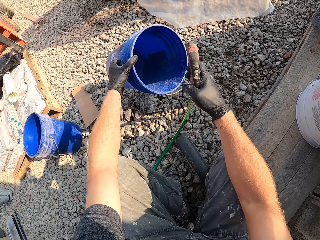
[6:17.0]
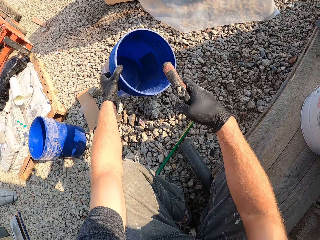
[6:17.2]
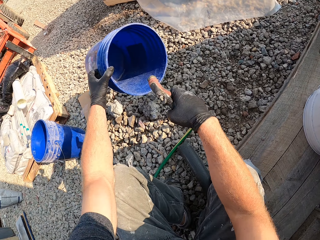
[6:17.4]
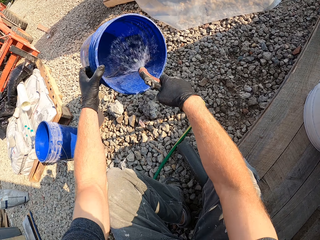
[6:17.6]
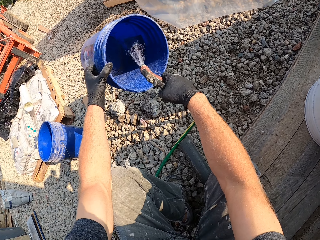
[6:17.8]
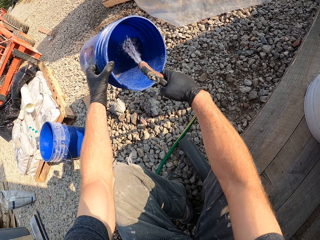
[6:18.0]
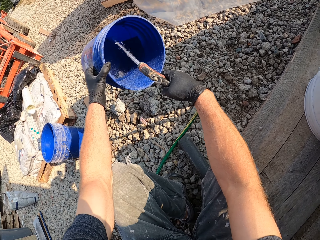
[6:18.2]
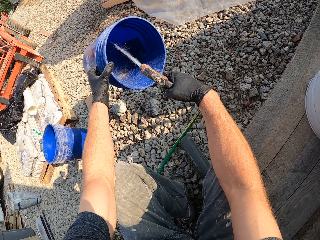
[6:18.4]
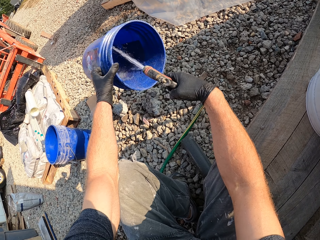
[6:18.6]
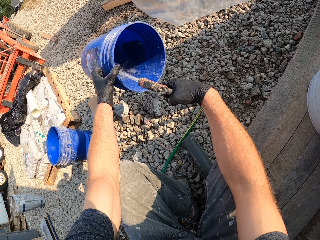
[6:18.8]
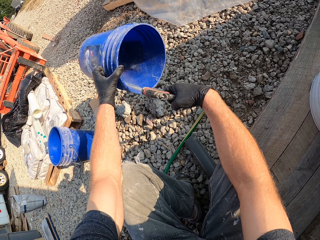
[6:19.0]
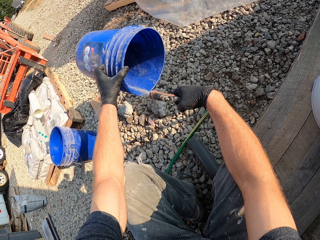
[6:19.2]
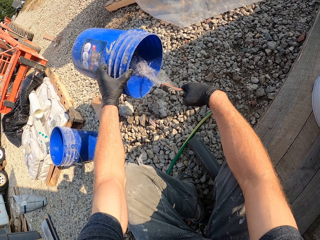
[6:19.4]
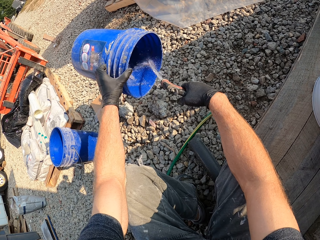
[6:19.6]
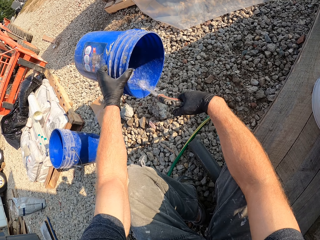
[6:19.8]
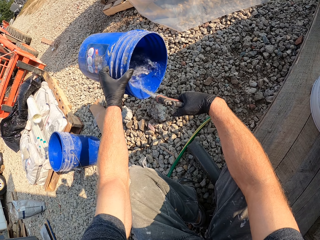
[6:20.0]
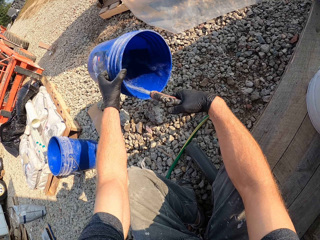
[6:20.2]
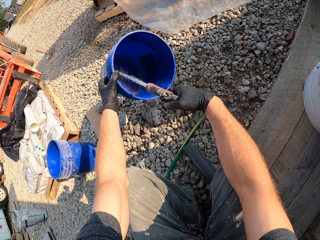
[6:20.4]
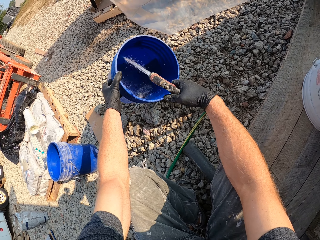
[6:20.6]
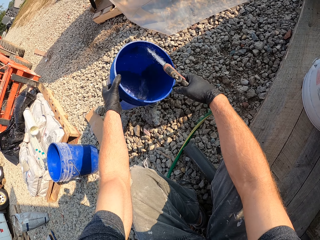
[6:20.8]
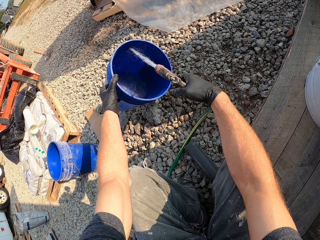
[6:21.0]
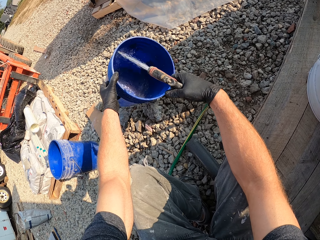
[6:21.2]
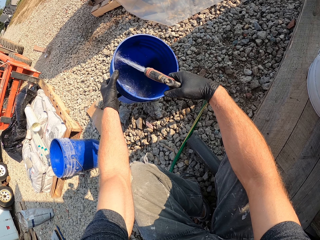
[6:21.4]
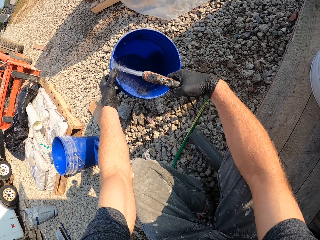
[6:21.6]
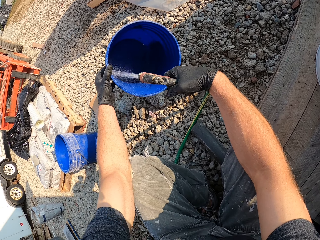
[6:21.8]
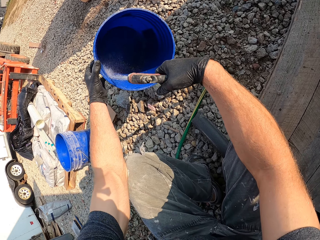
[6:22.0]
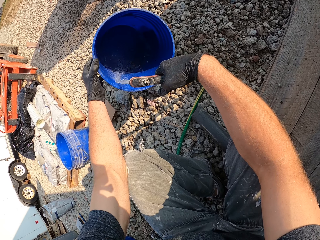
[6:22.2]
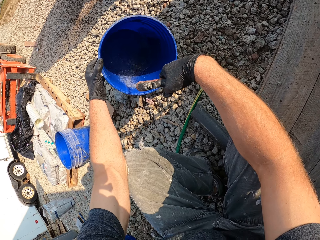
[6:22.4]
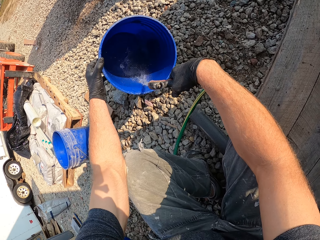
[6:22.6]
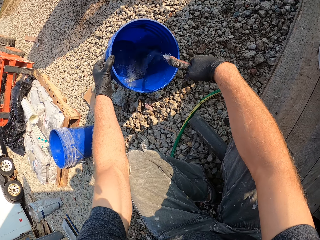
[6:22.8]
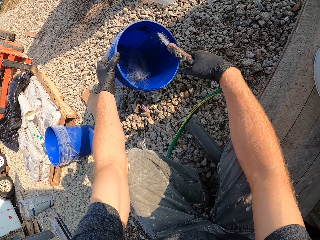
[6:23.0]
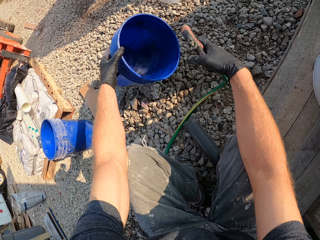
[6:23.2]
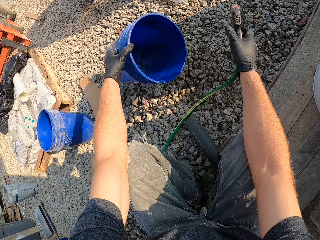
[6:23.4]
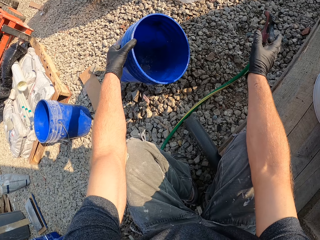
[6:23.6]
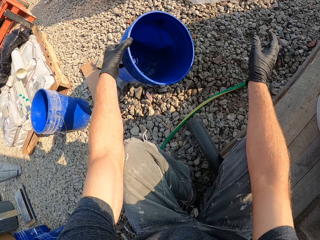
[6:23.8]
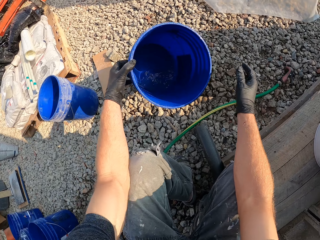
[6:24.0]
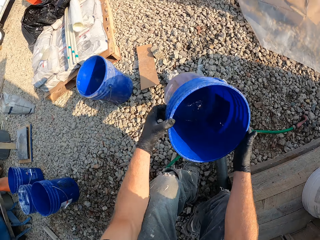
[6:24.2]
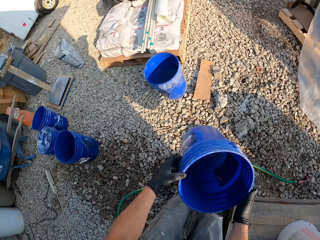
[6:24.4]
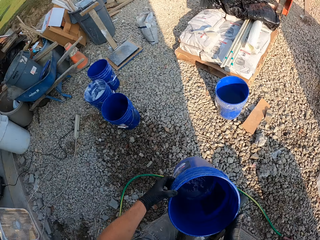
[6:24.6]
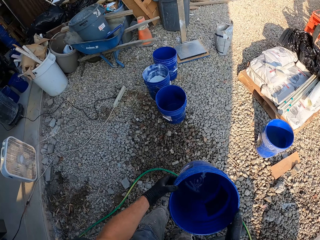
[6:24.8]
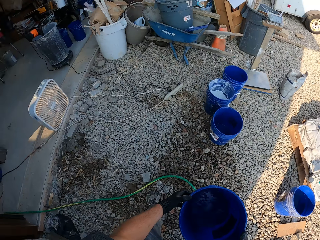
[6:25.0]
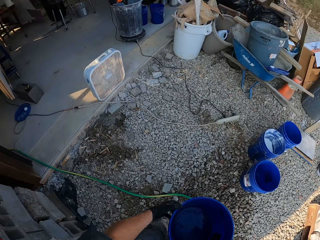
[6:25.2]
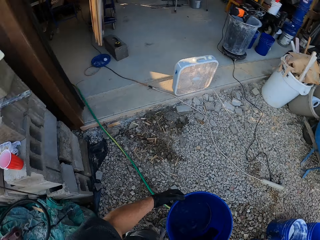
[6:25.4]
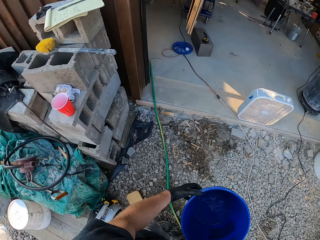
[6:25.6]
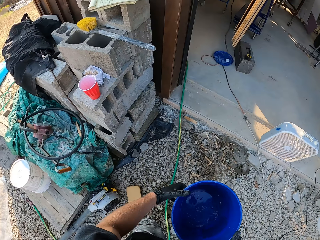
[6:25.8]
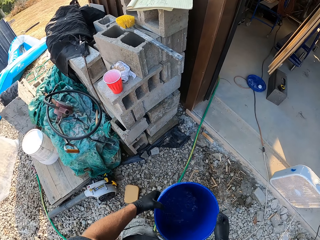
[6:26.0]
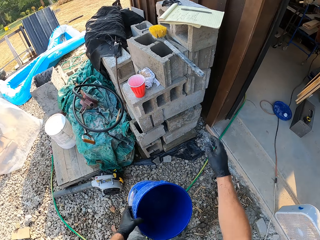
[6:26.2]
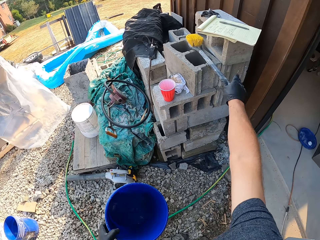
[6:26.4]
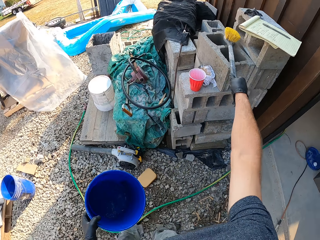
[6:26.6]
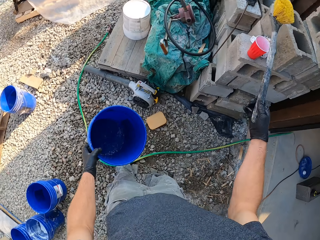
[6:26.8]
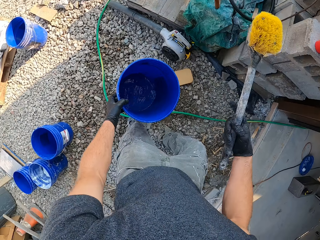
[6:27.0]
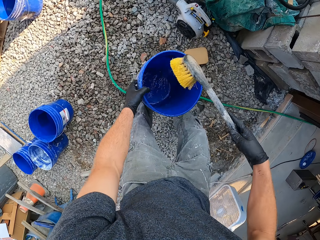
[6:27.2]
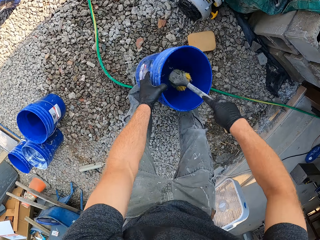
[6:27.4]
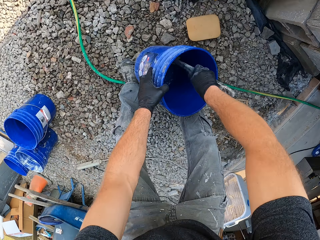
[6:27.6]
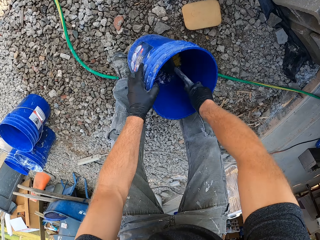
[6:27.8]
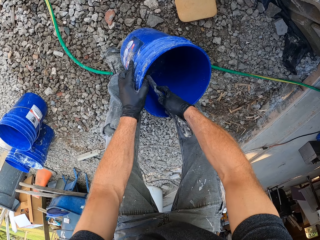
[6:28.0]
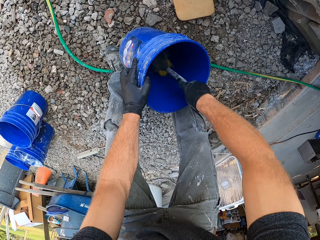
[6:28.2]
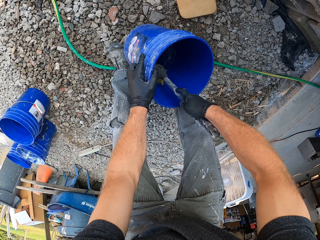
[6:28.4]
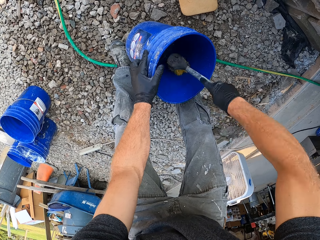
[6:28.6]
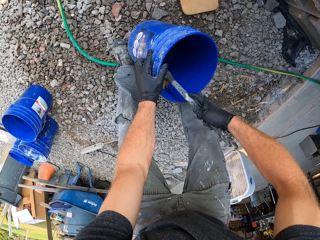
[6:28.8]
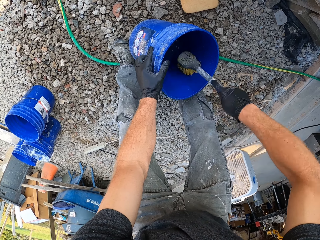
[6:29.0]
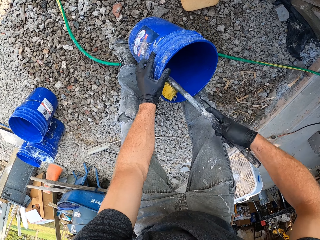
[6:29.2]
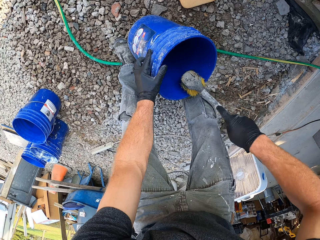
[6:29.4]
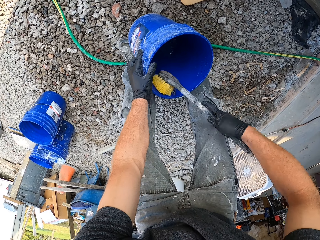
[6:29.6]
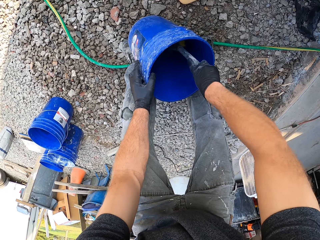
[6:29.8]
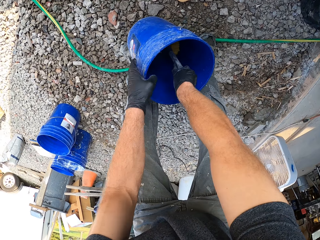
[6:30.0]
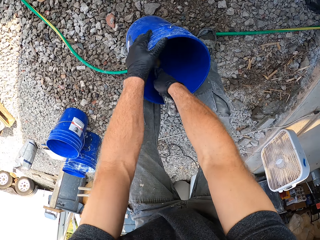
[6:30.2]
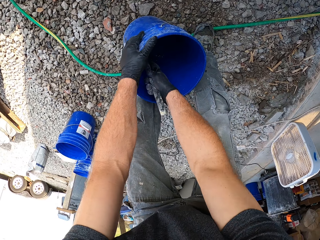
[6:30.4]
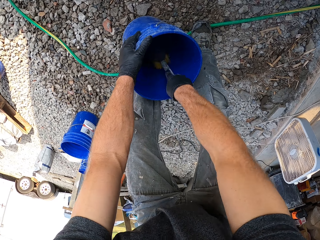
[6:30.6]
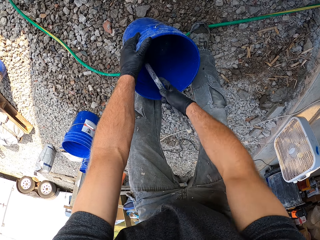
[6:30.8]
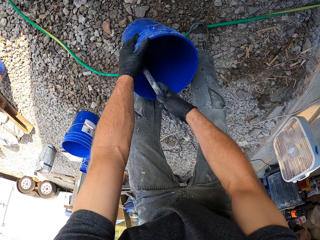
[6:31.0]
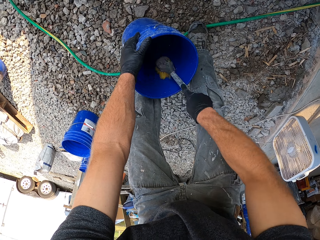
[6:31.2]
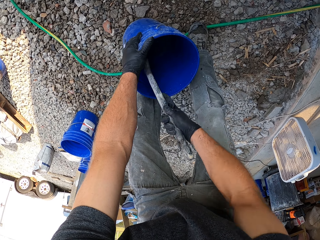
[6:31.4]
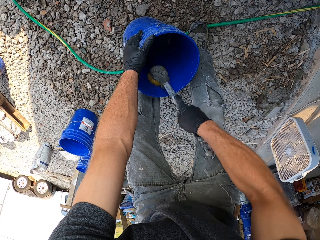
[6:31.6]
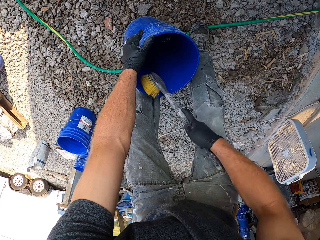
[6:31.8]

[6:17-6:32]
The camera wearer sprays water into the bucket. They turn off the sprinkler. They throw the sprinkler on the ground. They stand from the ground. They turn to the bricks. They pick up a bristle brush from the top of the bricks. They brush the bucket. They place the bucket on the ground.

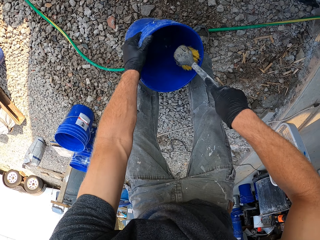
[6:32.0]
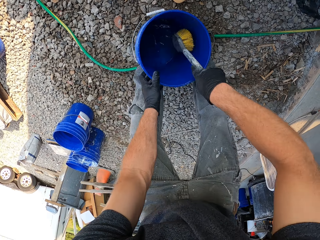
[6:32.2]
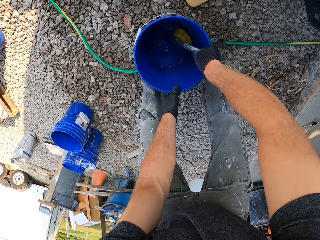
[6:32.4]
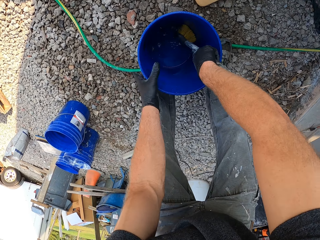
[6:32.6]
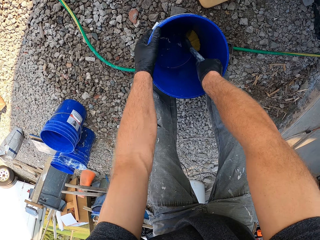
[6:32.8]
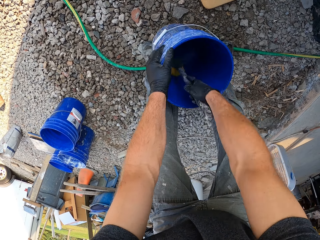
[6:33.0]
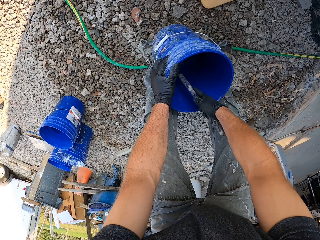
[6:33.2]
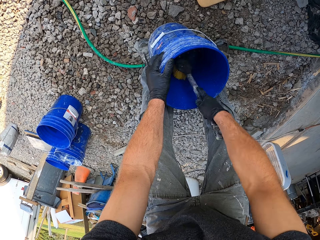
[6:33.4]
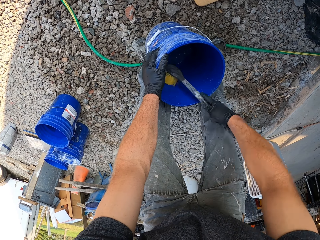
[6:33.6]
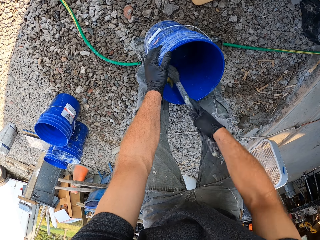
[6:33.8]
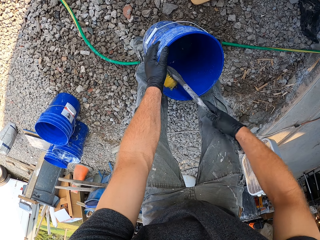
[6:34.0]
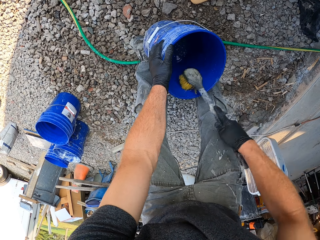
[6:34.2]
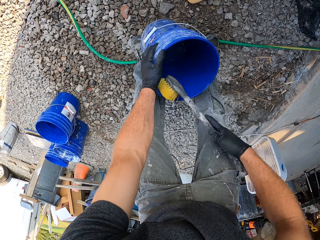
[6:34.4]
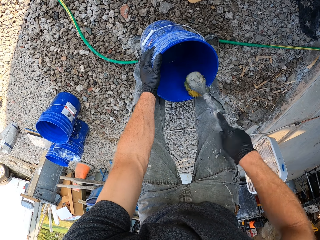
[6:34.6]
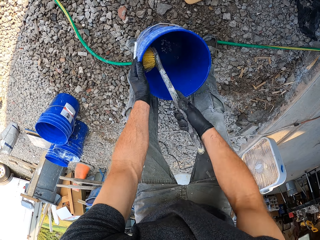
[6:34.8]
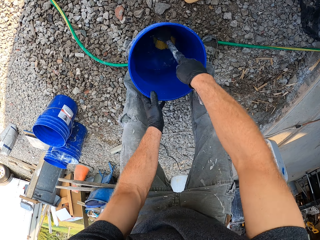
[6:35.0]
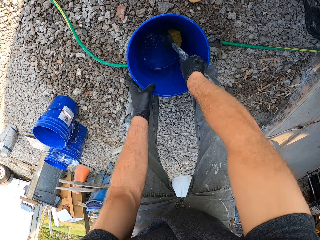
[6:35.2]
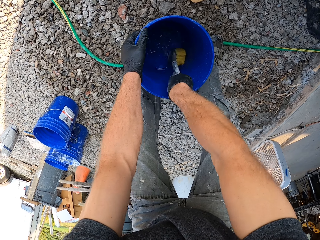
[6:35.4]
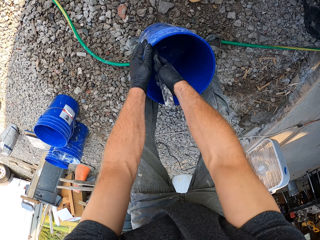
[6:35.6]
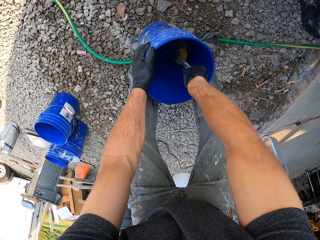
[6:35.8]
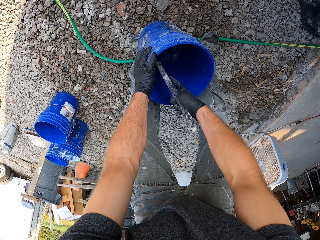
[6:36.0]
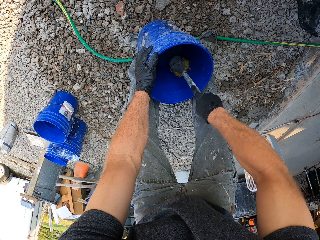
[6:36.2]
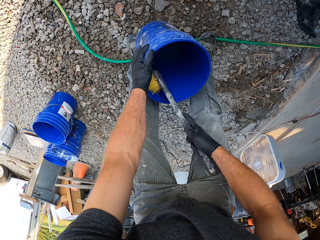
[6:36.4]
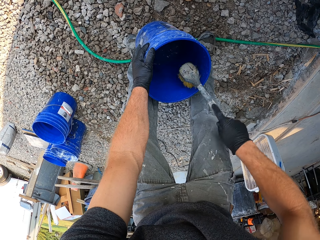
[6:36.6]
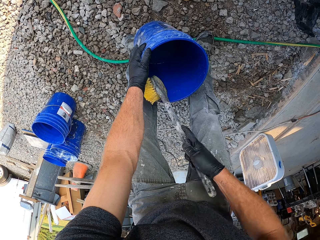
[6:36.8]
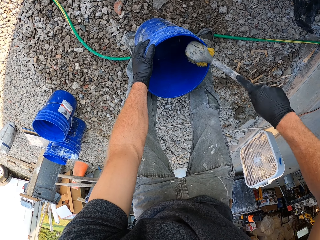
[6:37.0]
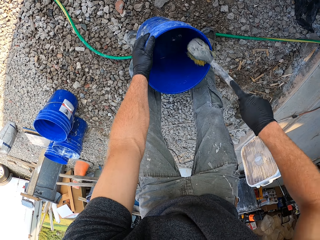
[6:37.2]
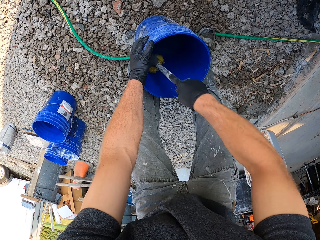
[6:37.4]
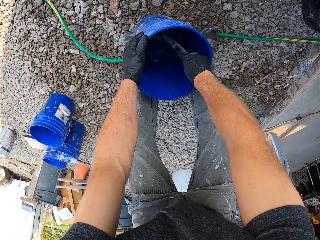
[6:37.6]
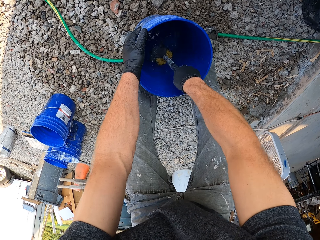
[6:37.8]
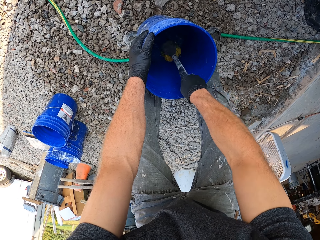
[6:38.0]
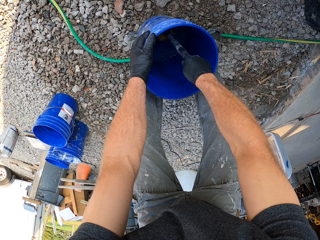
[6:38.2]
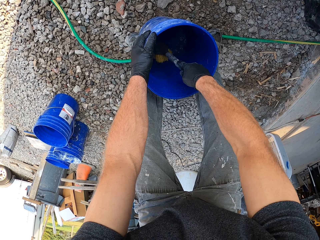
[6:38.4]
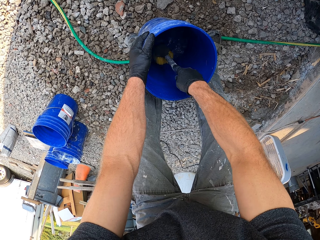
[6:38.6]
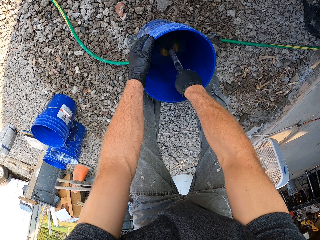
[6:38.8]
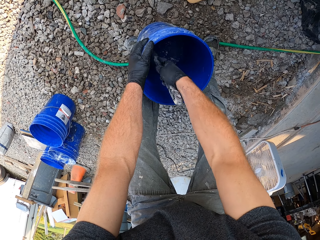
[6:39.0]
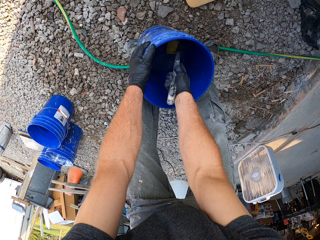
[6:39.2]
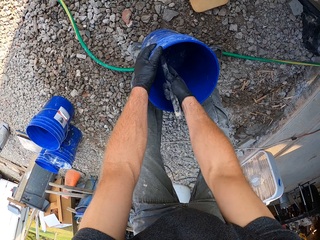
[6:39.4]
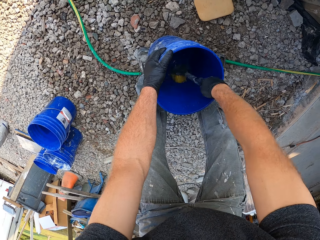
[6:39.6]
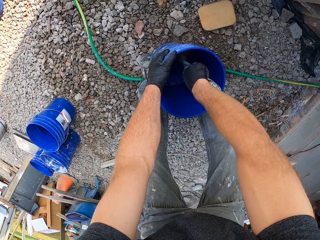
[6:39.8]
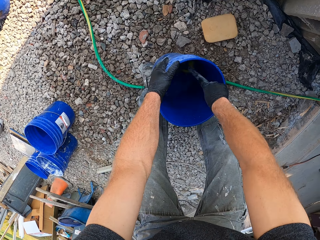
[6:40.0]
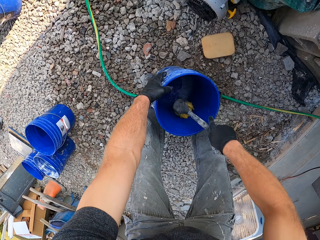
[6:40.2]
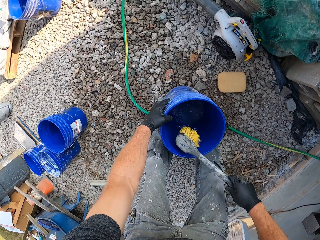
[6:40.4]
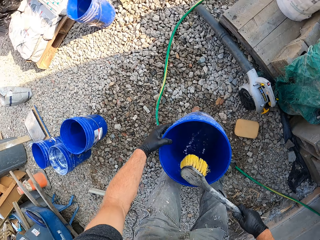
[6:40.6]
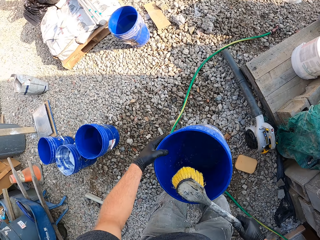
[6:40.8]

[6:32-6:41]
The camera wearer lifts the bucket from the ground.
